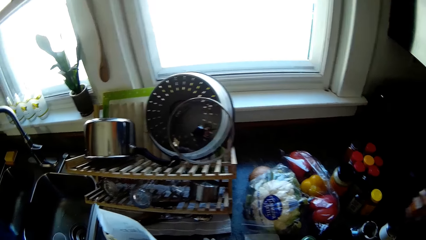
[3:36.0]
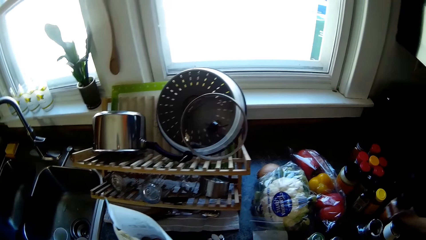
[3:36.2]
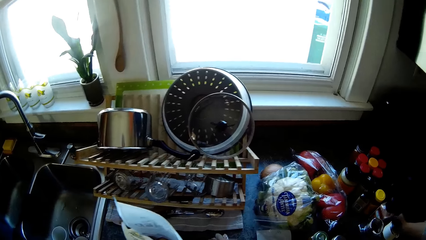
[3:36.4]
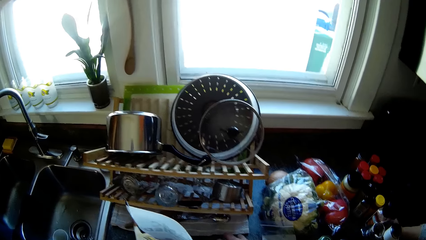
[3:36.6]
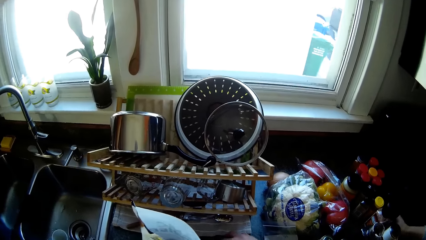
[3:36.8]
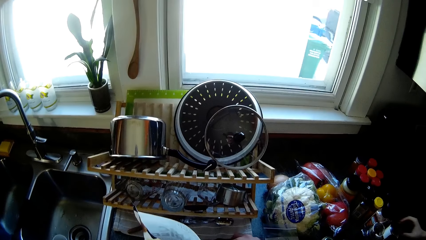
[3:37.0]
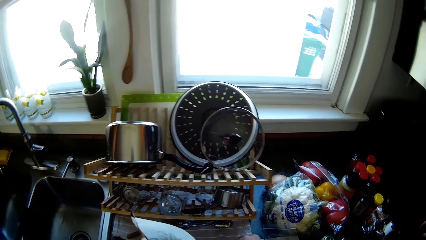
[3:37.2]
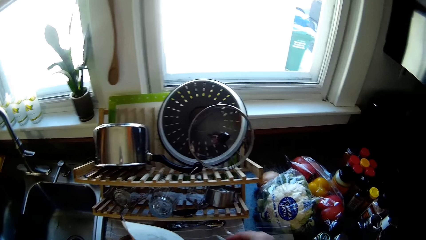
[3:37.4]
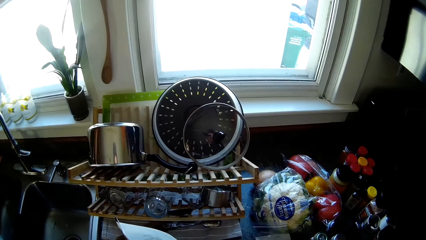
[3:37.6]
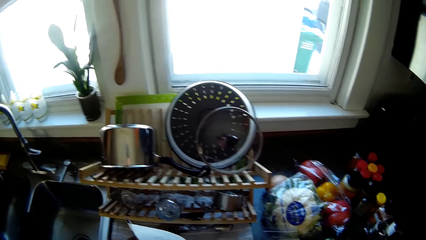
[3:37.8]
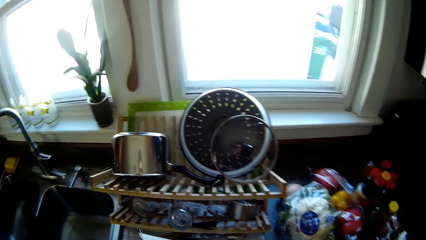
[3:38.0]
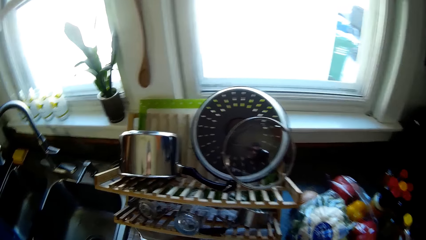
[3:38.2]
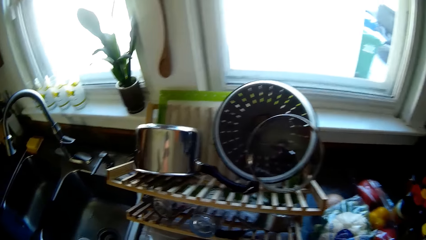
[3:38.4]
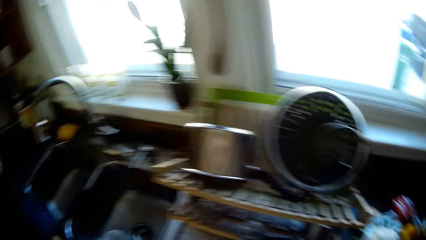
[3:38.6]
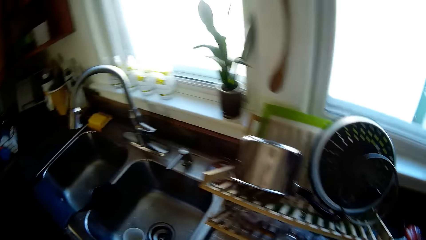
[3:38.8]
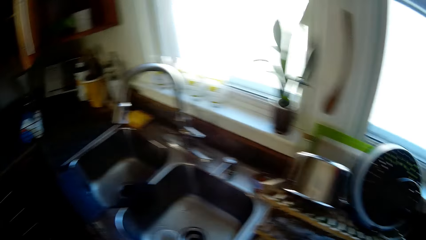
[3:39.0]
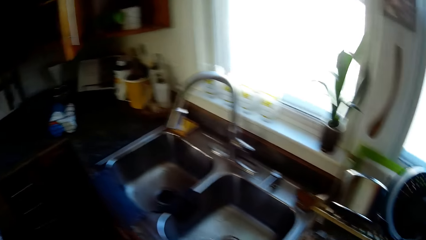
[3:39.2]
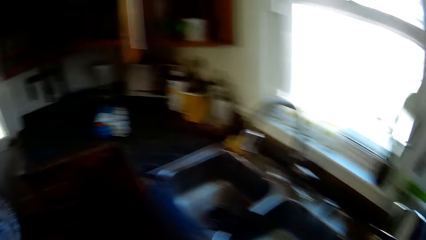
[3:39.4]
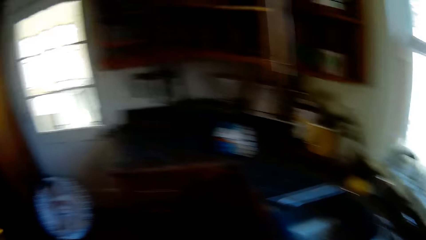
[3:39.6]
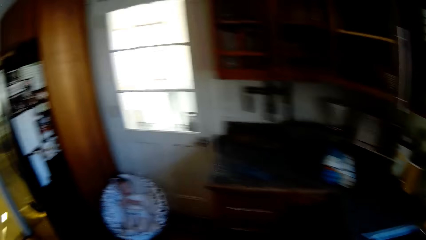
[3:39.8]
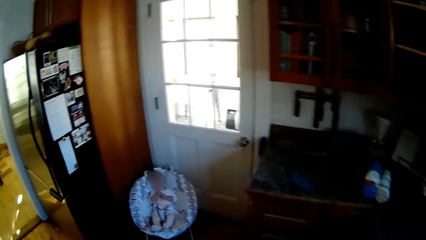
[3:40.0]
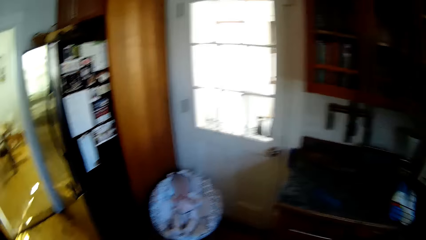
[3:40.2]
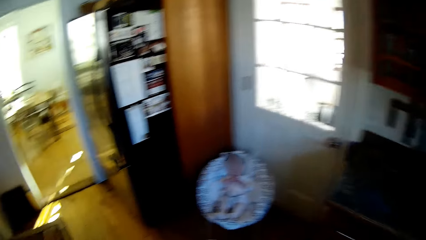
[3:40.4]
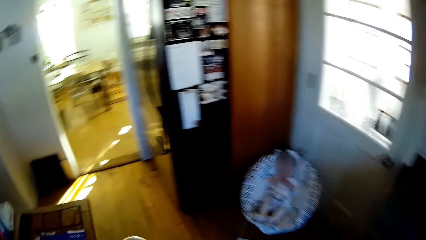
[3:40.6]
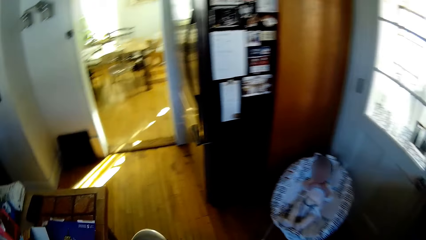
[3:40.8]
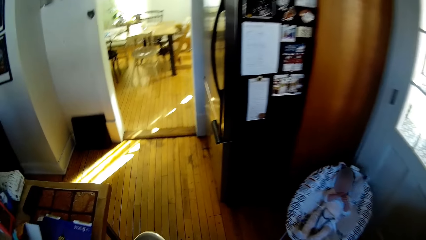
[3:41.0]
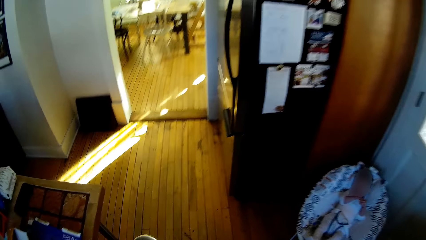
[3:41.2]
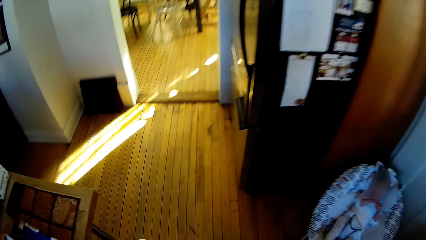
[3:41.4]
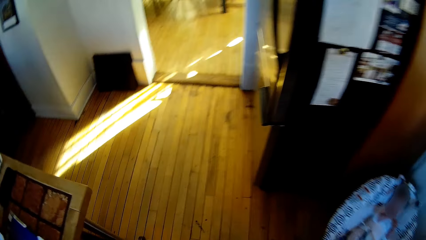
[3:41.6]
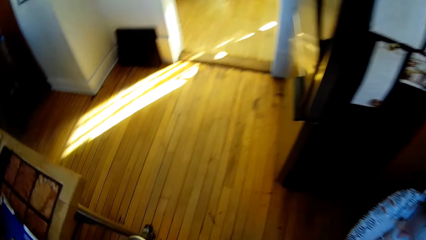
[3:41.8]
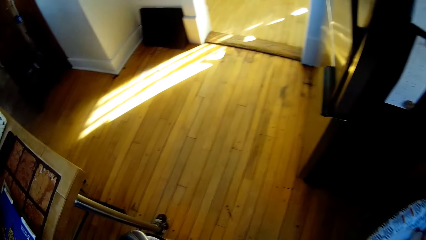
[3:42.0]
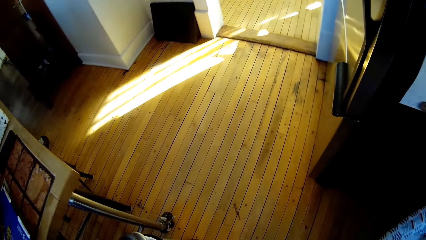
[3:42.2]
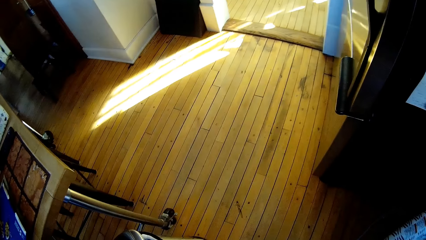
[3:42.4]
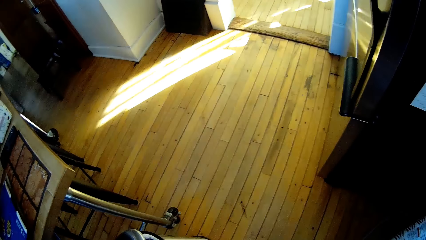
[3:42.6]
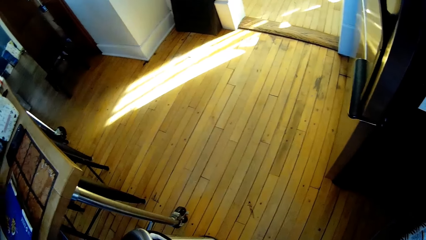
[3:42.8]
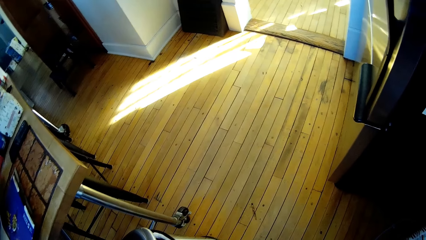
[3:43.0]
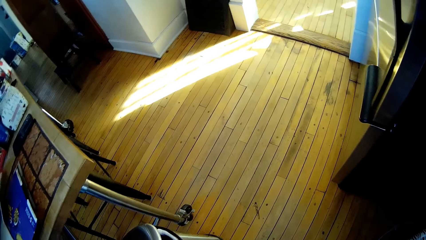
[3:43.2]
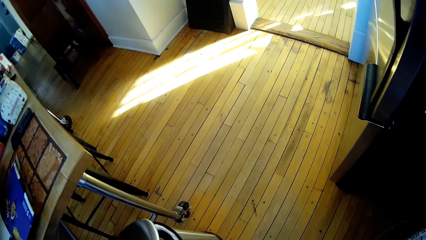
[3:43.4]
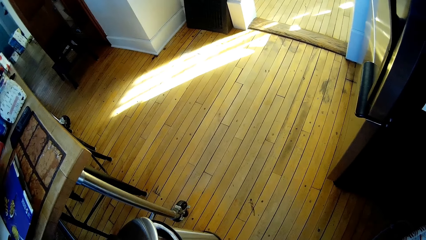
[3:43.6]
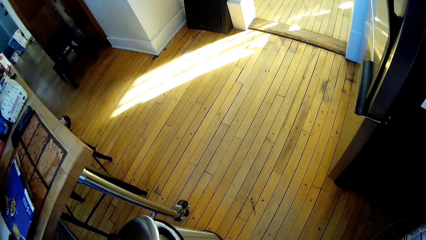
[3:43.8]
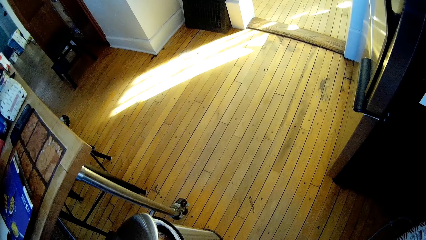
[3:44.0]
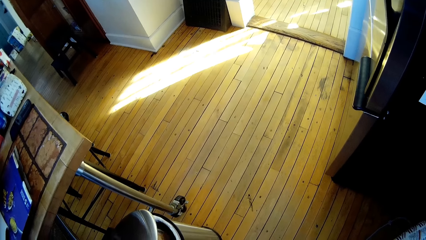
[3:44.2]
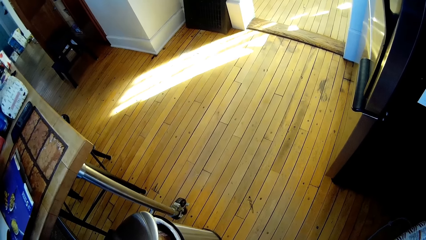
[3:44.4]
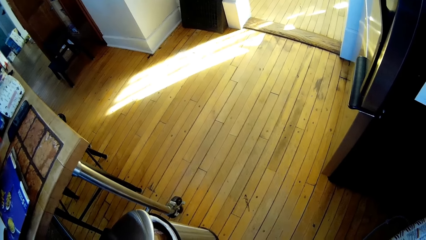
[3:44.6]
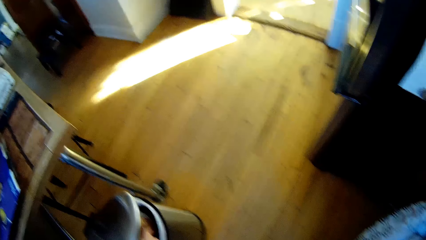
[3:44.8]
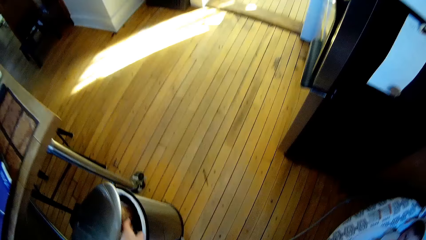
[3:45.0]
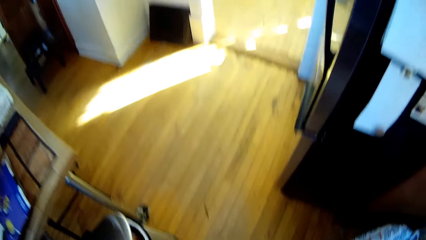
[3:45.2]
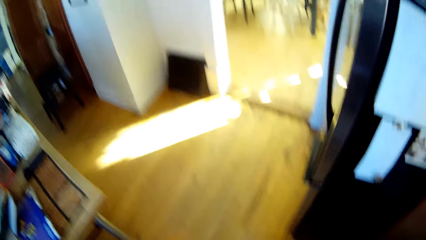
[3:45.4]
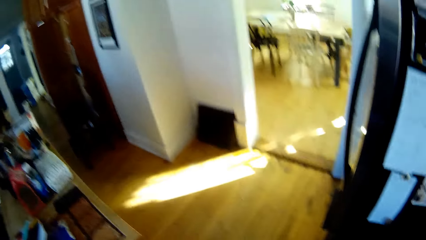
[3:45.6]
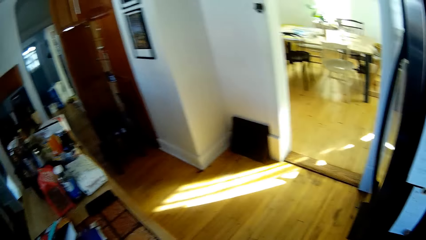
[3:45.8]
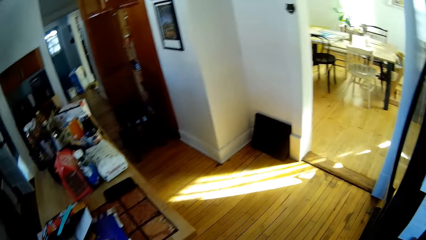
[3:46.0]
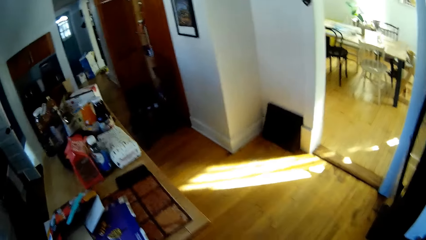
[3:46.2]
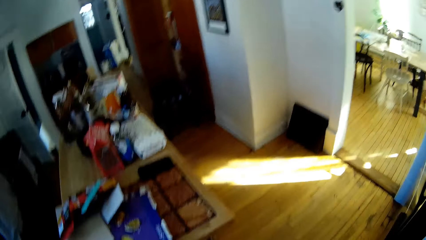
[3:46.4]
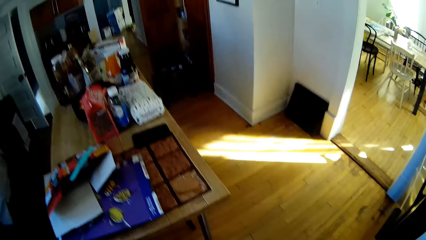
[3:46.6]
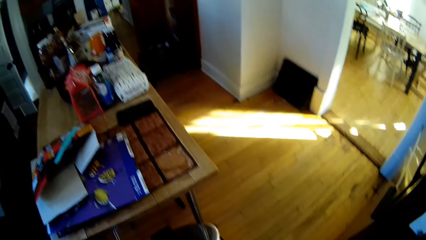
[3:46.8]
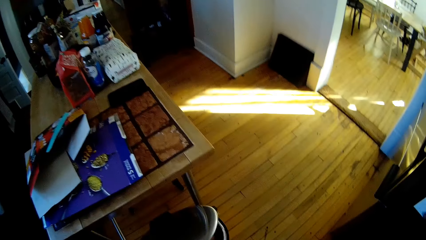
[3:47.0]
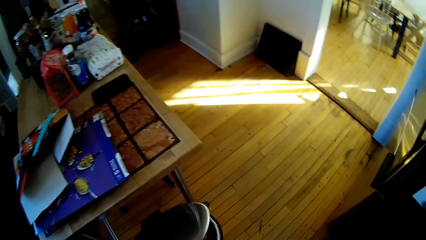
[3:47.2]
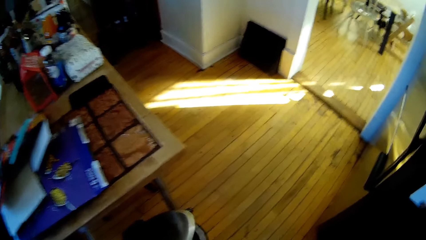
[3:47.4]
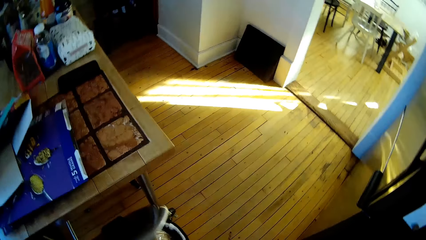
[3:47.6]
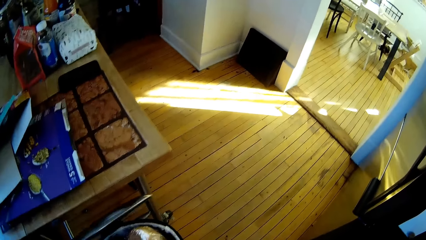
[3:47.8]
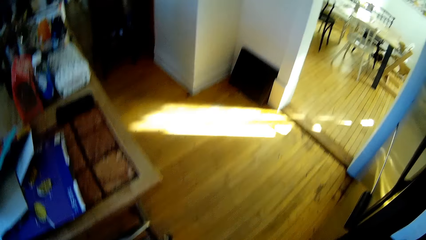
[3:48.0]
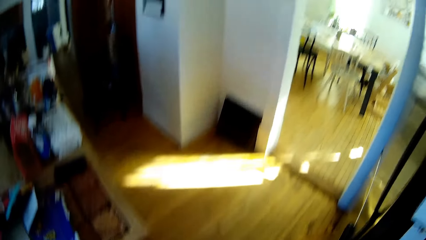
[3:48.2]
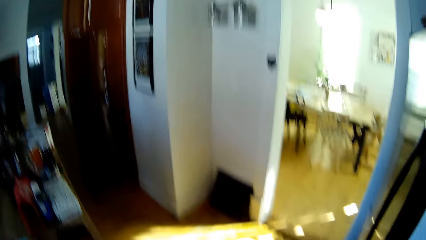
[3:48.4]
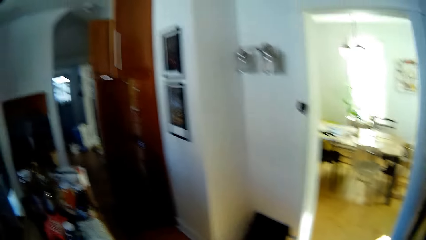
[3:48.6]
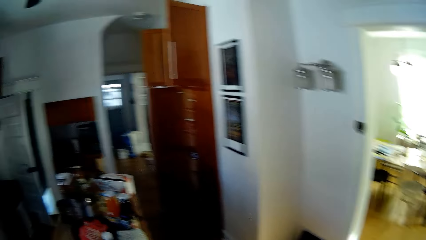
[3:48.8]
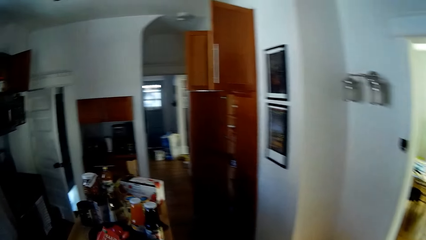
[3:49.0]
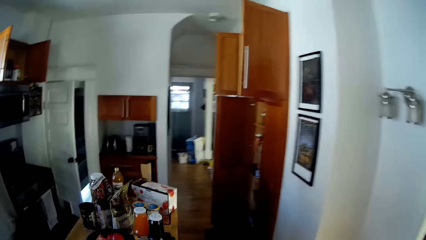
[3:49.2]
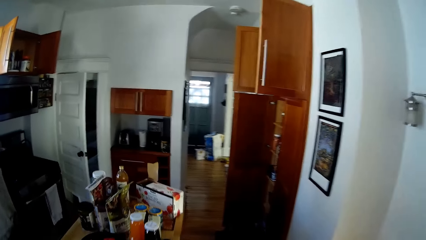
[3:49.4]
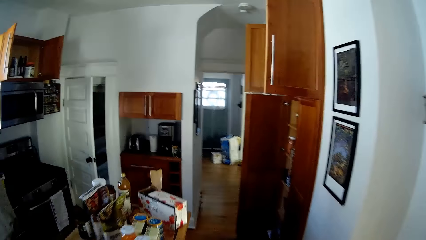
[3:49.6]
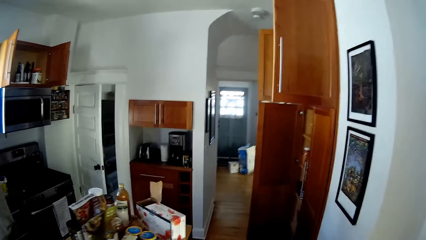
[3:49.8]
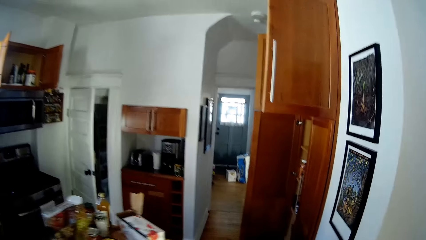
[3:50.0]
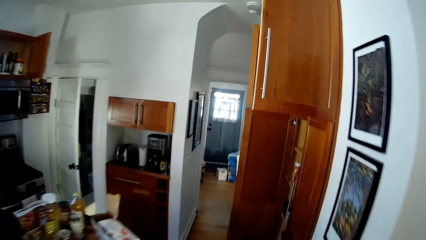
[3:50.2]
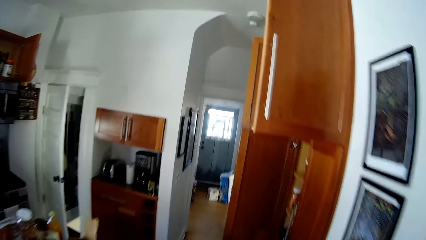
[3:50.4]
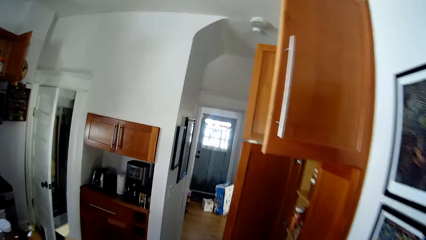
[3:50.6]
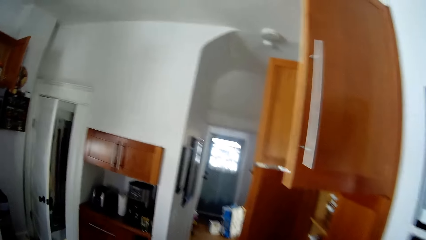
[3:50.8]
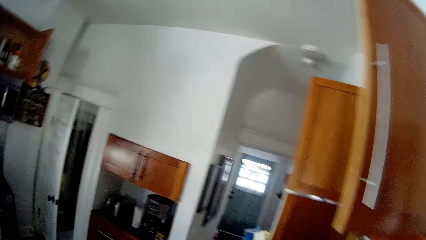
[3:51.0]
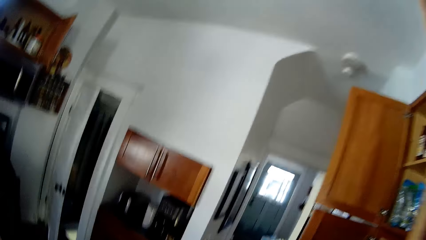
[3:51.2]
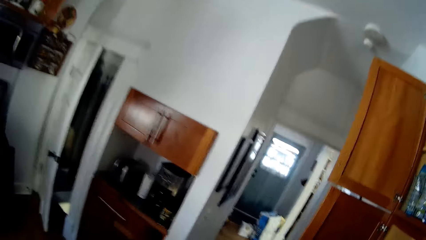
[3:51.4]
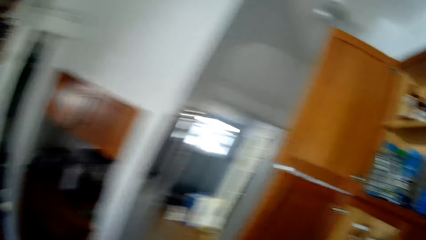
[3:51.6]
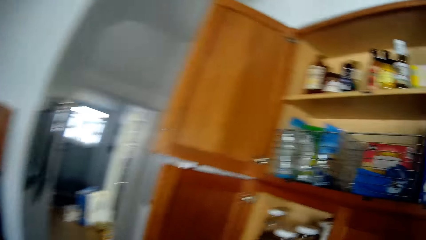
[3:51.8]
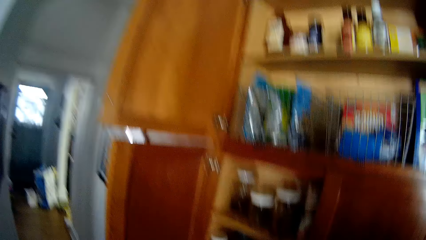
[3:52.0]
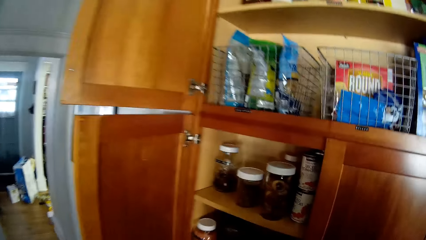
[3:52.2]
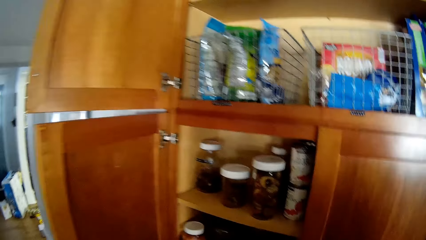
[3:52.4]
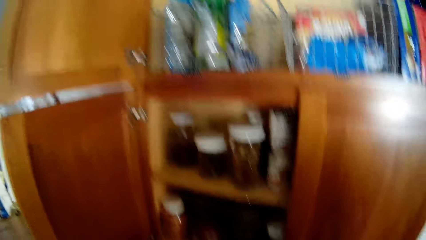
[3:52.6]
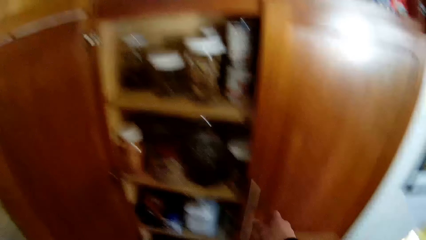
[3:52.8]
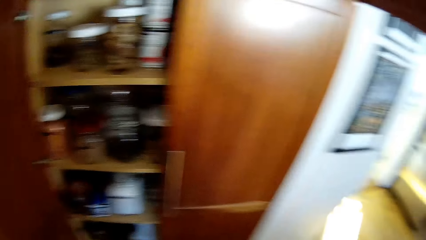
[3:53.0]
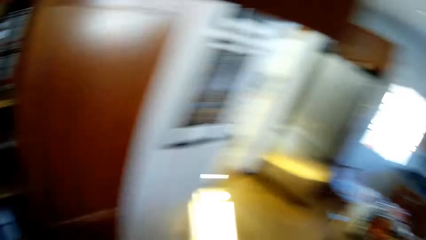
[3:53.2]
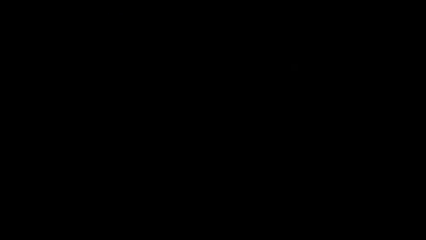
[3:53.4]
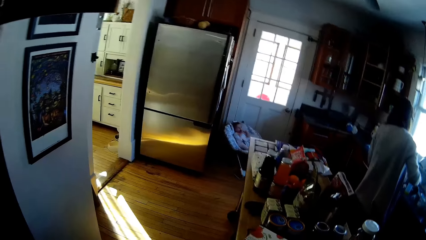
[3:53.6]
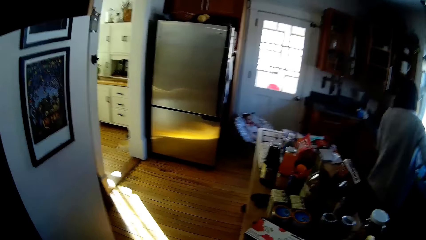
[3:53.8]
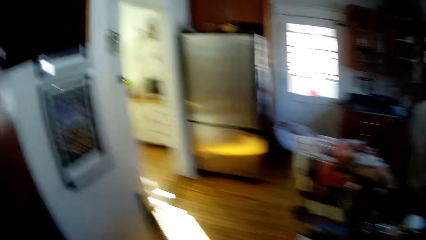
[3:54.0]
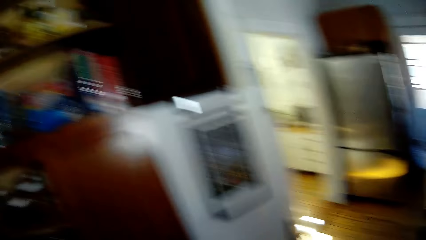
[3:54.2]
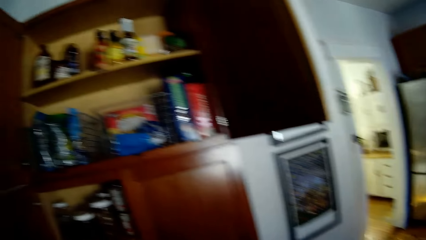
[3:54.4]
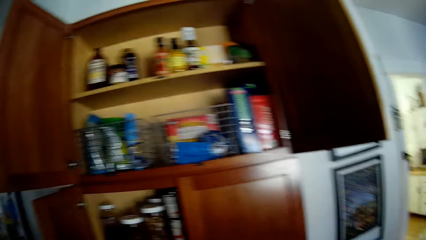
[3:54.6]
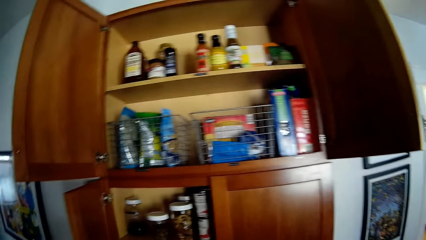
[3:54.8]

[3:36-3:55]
The woman drops a spice bottle on the kitchen slab with her right hand. The camera wearer picks spoils on the kitchen slab with his left hand. He walks towards a garbage bin. He throws the spoils in the waste bin in the kitchen with his left hand. He opens the garbage bin. He walks towards a cupboard. The woman converses with the camera wearer.
